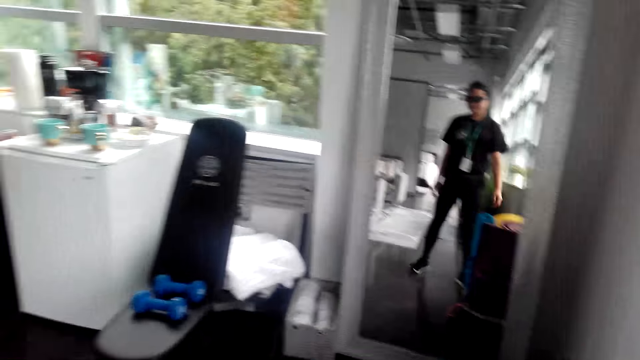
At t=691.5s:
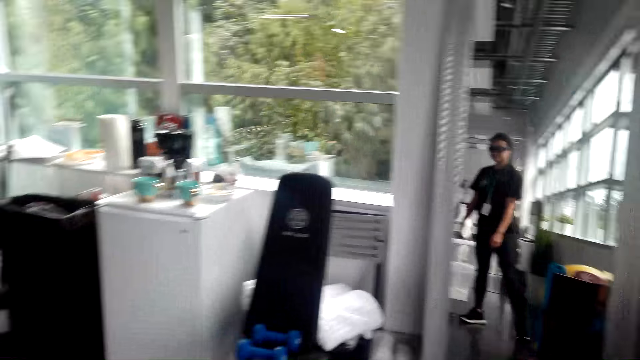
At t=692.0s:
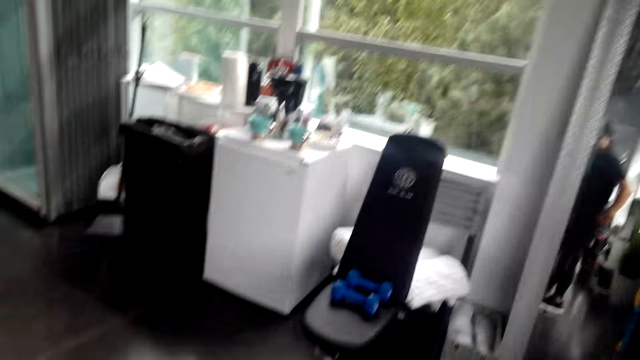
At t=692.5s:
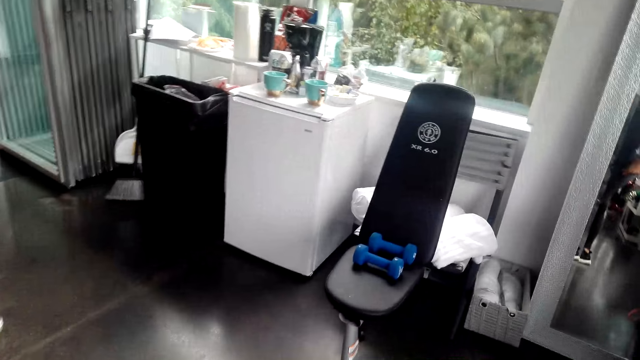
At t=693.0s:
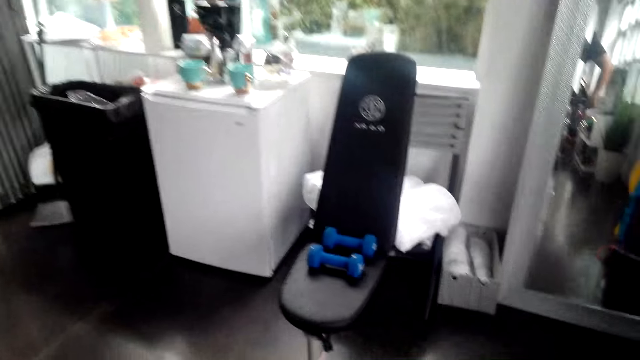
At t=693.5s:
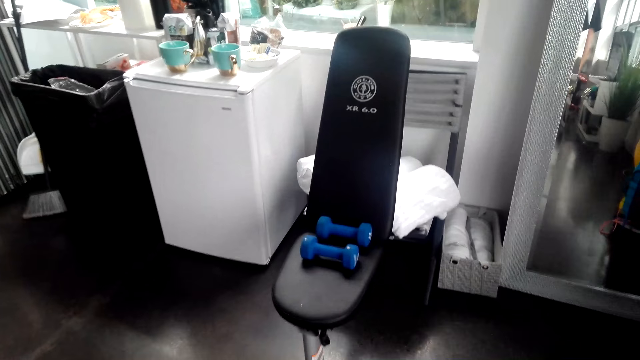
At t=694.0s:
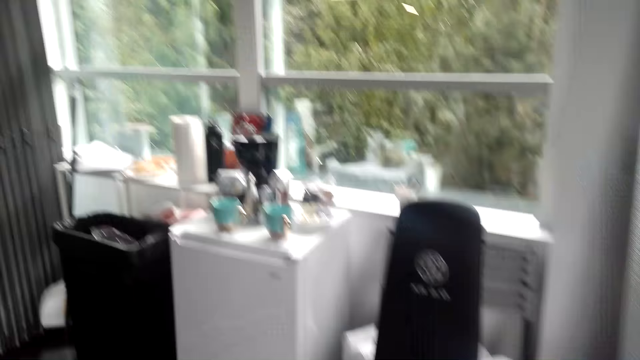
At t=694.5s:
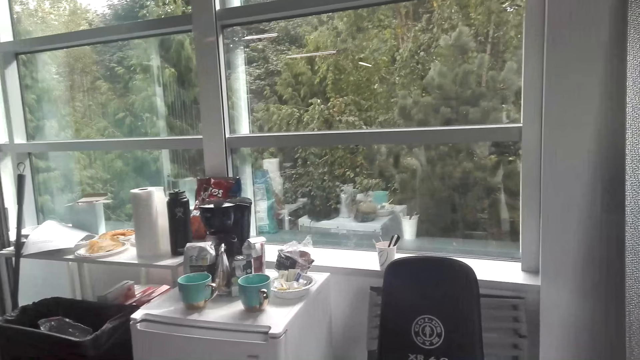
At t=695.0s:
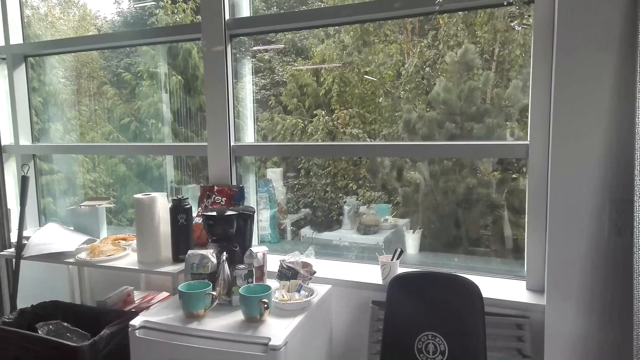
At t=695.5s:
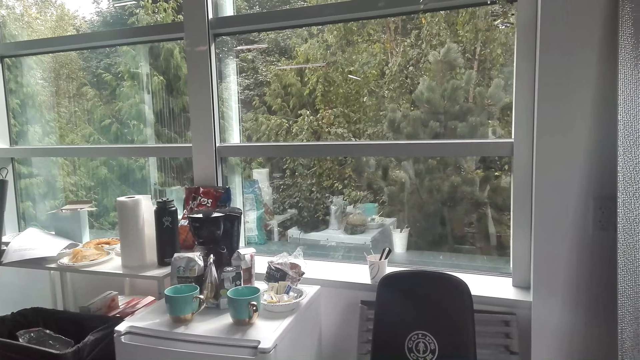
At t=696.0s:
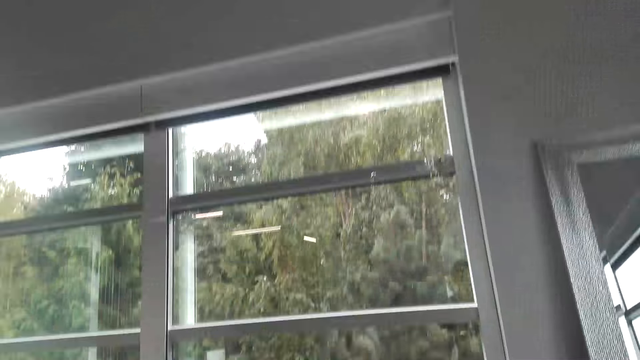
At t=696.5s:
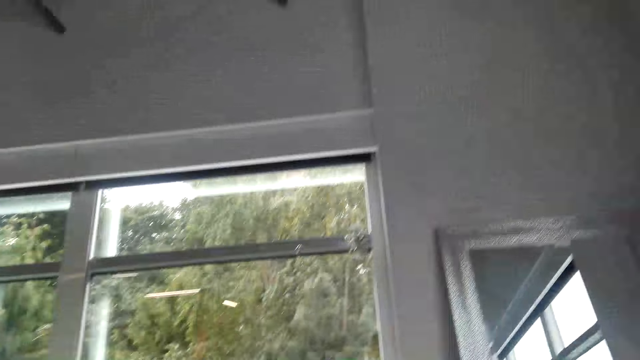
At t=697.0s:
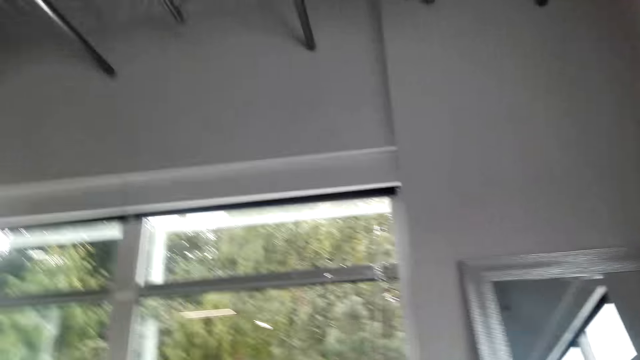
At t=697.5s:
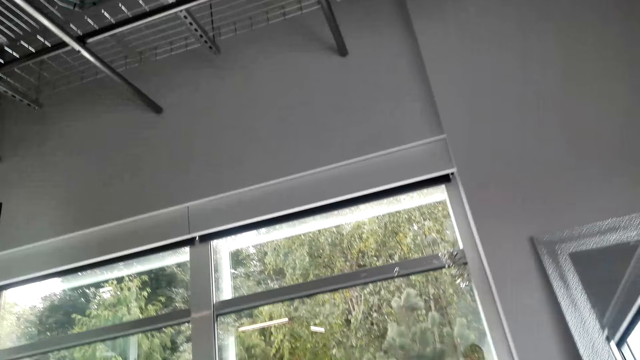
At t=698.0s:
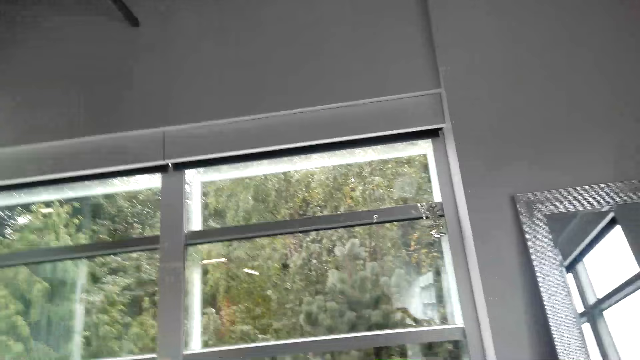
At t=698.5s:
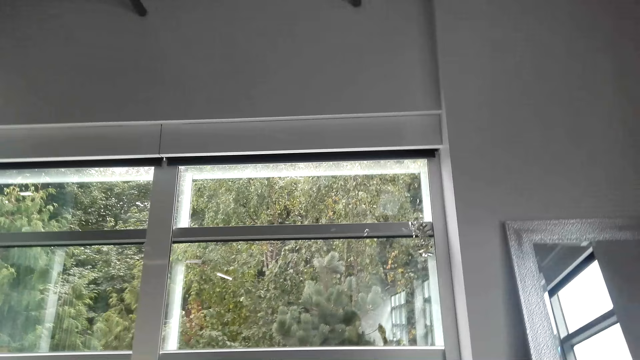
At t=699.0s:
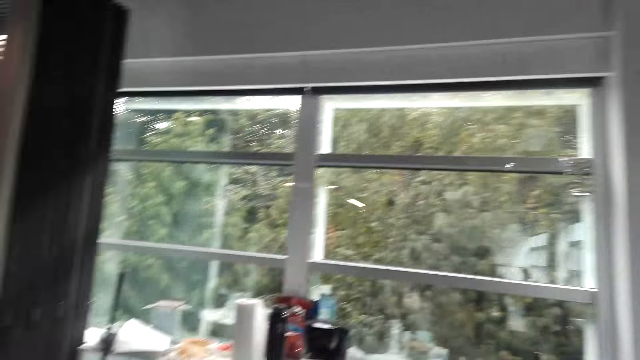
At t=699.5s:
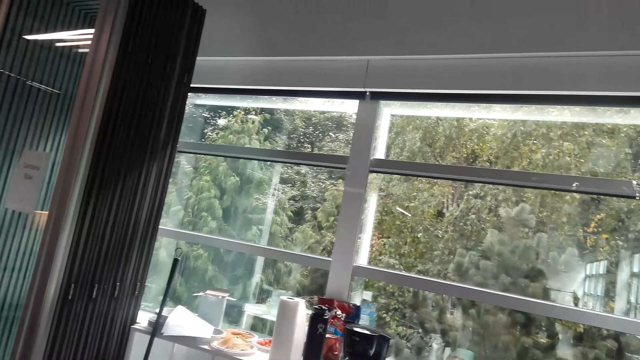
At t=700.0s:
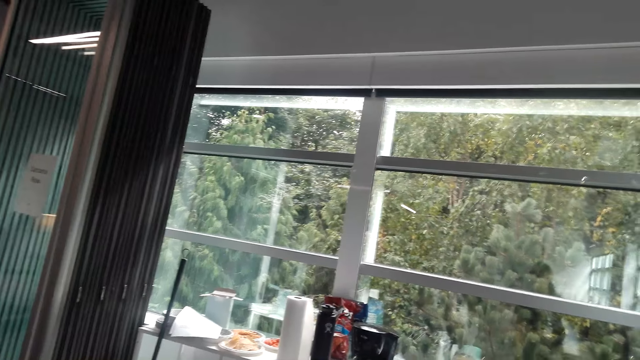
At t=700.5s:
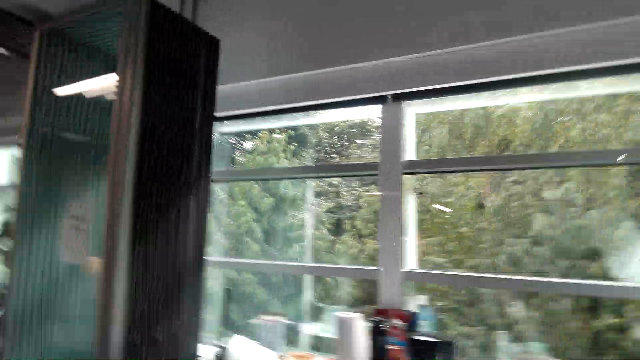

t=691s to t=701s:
The camera wearer walks around in the house. They move from the ball. They move the cloth. They look around in the house.

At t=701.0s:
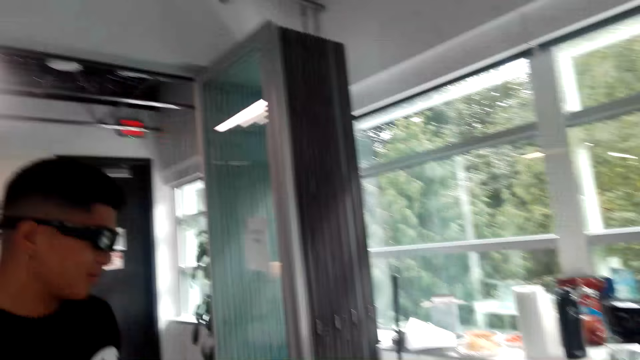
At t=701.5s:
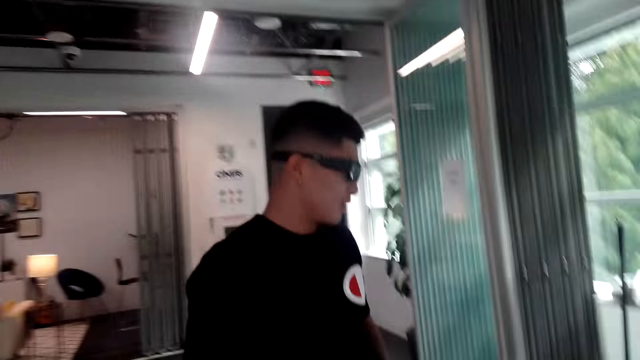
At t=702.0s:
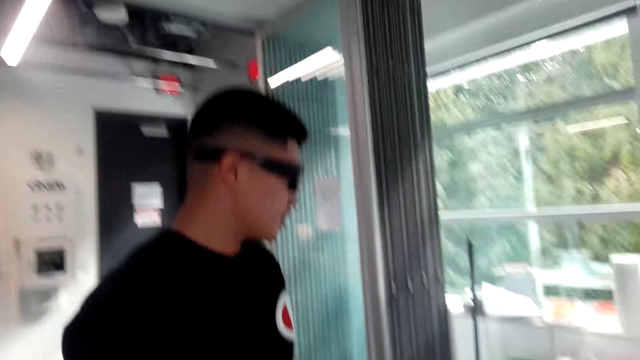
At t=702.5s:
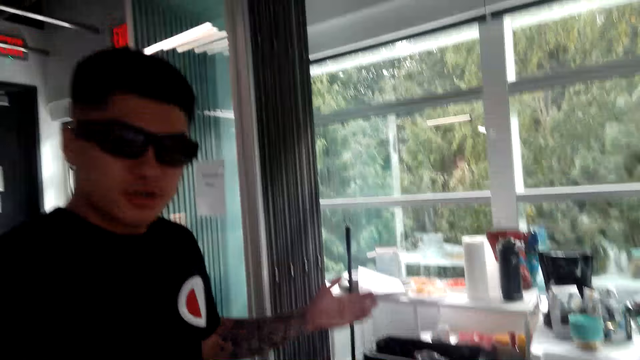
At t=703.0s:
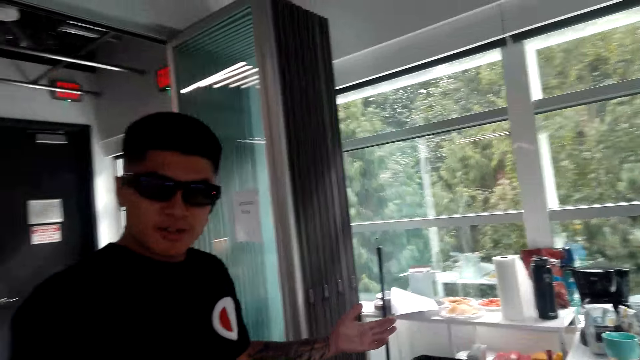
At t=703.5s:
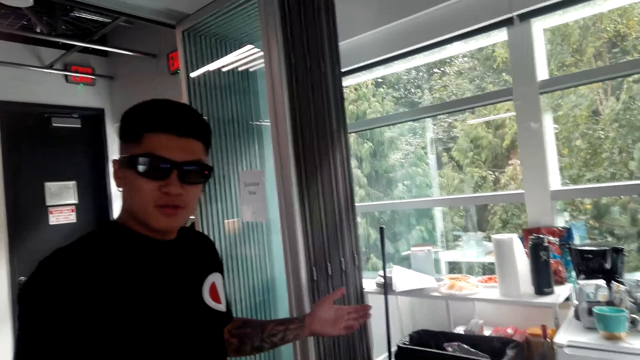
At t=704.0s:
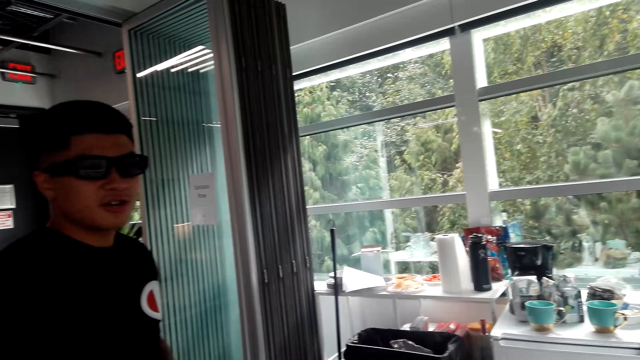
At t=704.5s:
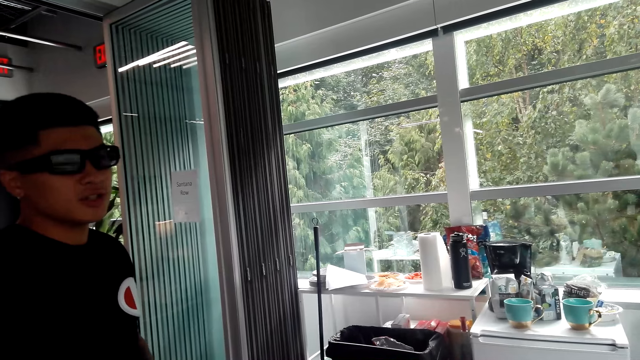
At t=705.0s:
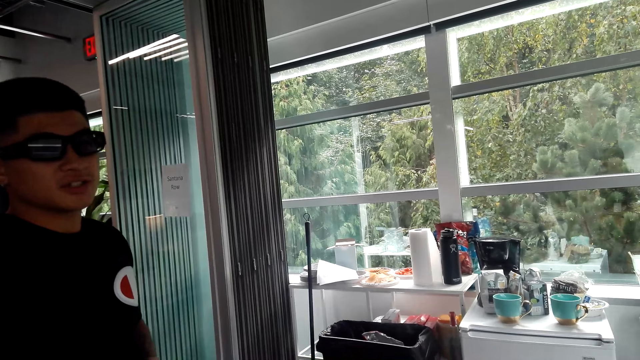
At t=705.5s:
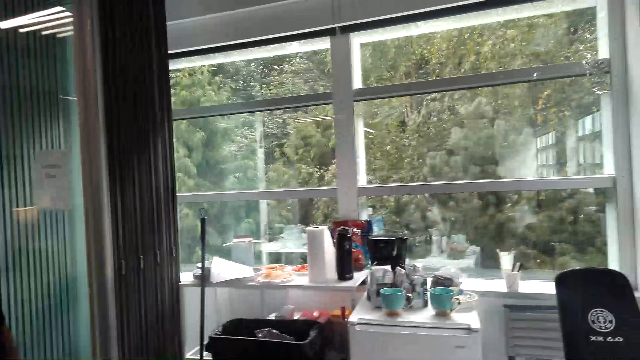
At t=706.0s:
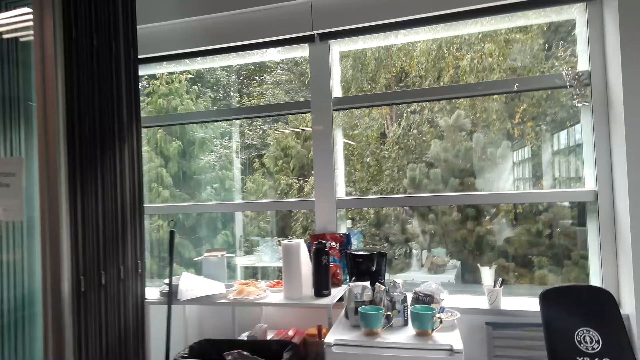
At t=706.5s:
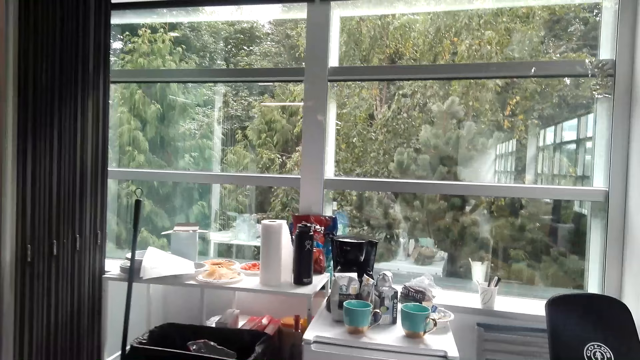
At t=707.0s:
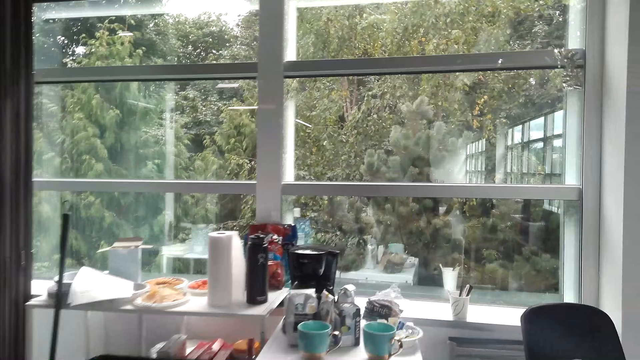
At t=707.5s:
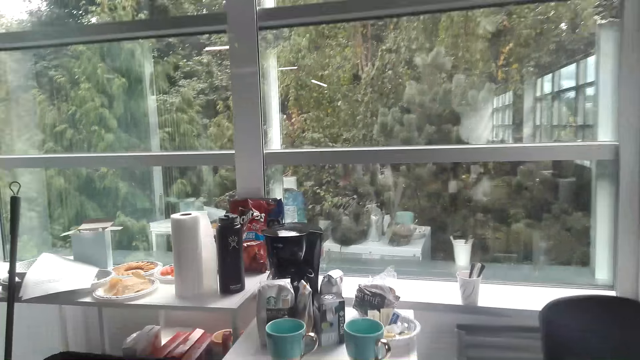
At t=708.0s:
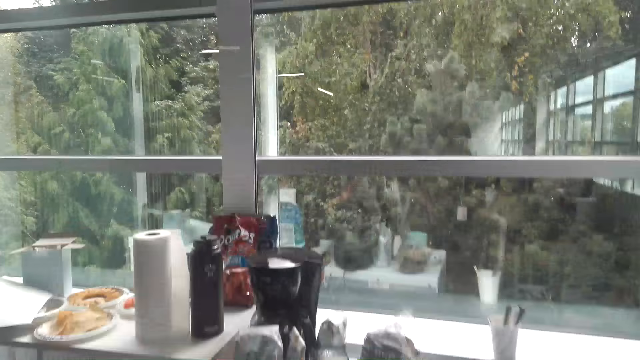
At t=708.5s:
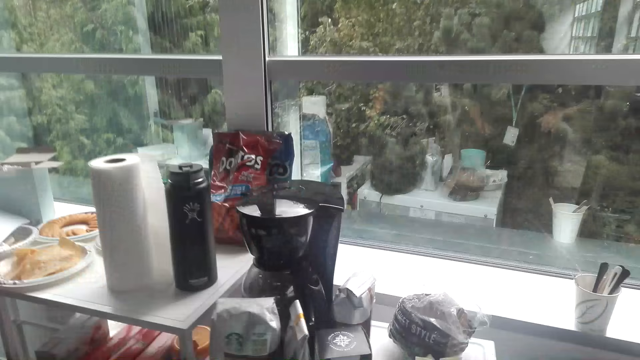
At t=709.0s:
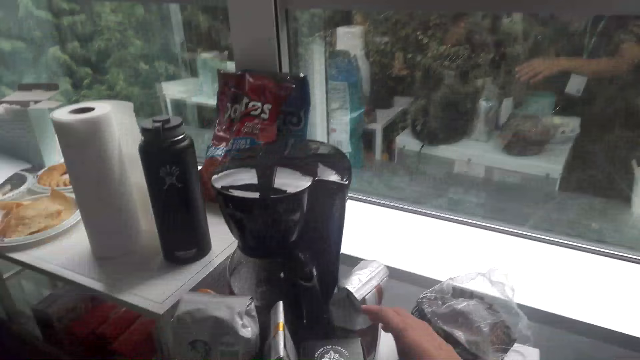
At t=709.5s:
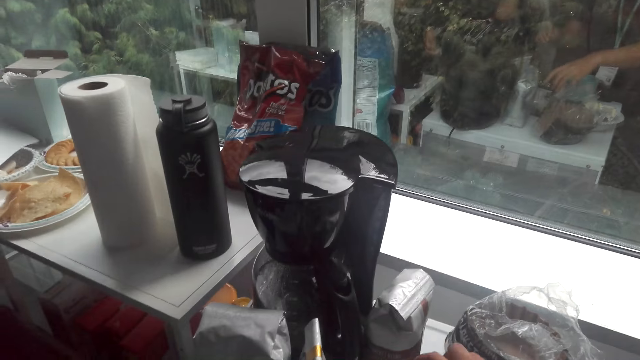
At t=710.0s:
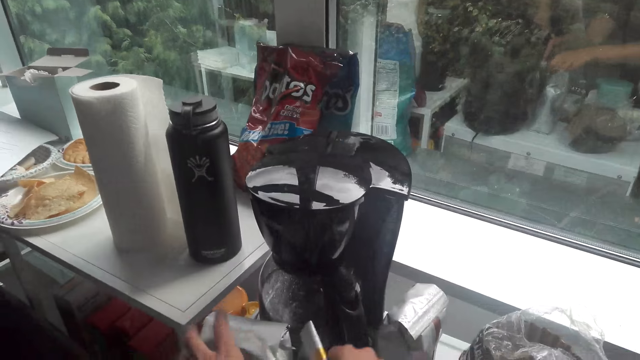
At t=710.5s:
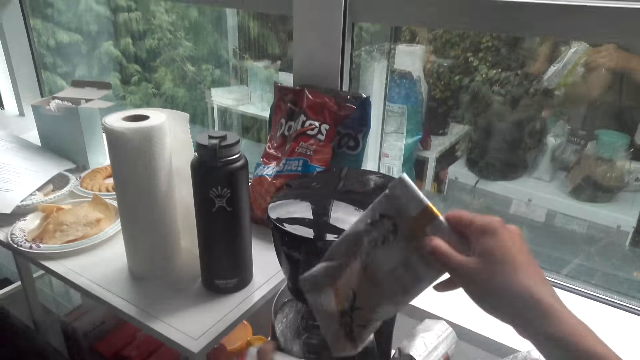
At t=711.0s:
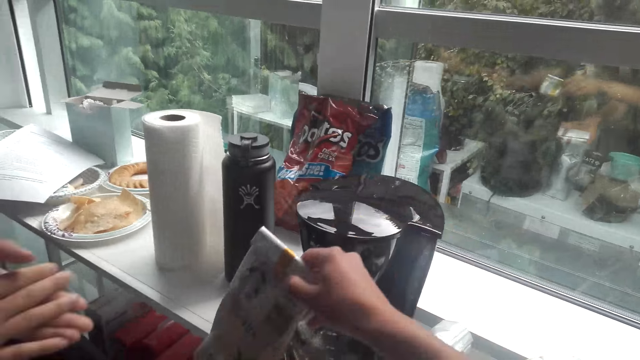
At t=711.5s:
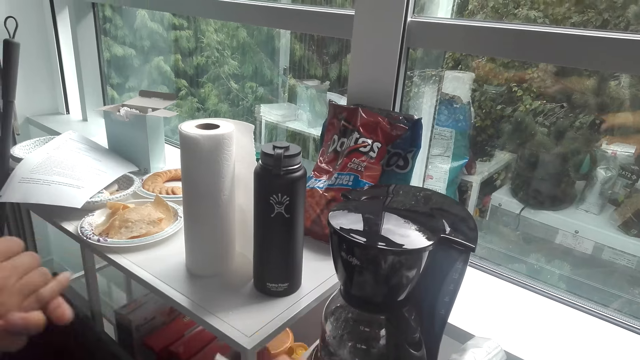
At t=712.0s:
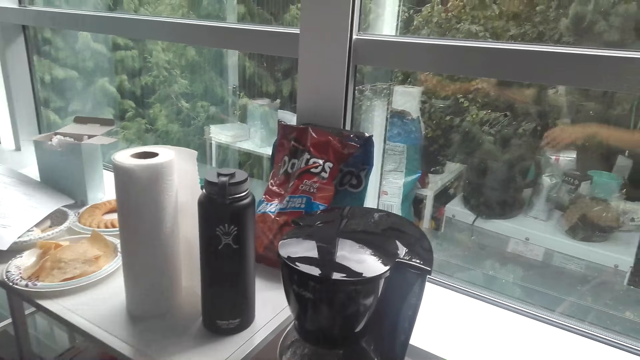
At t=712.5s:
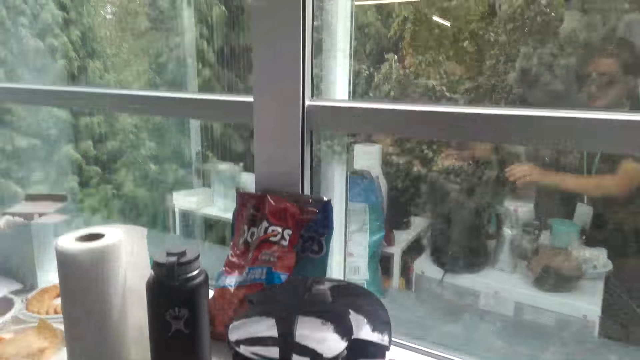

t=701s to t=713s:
A man gestures with a hand. The man points at the table. The camera wearer walks towards a fridge. They adjust a coffee packet on the fridge. They take the packet of something. The man moves the hands. The camera wearer puts the packet of something aside. The man clasps hands.
